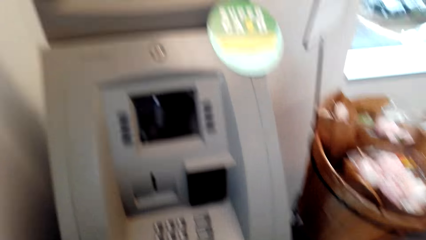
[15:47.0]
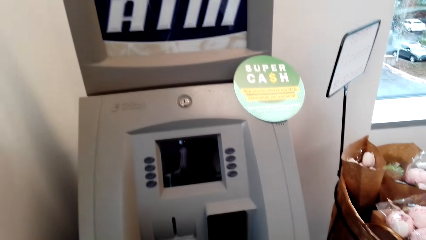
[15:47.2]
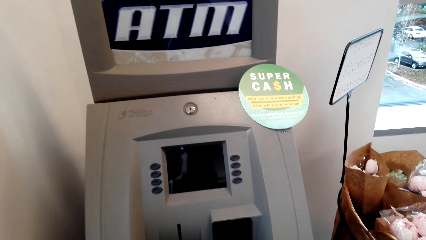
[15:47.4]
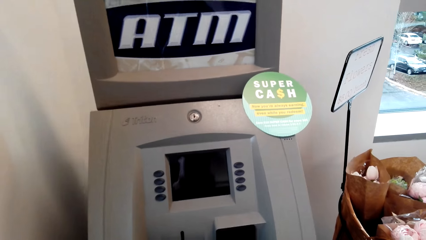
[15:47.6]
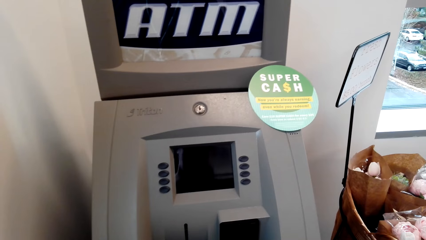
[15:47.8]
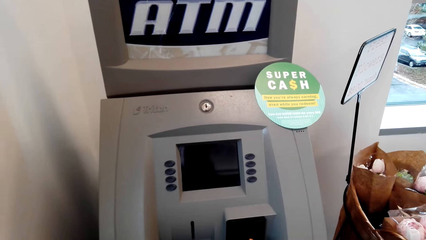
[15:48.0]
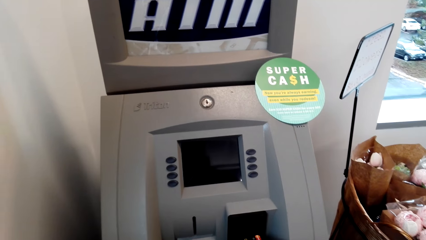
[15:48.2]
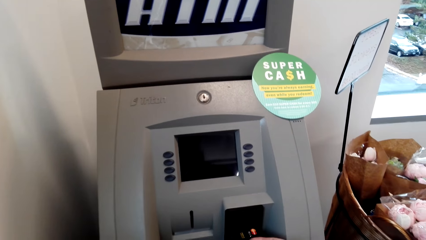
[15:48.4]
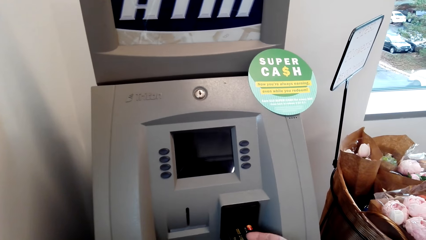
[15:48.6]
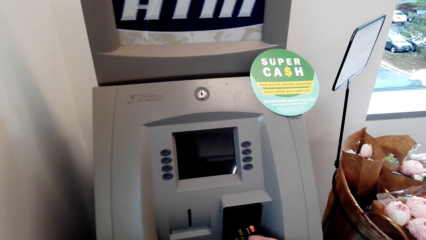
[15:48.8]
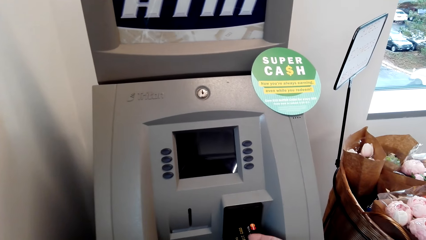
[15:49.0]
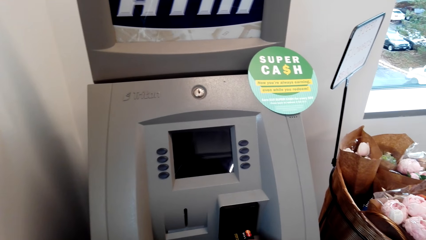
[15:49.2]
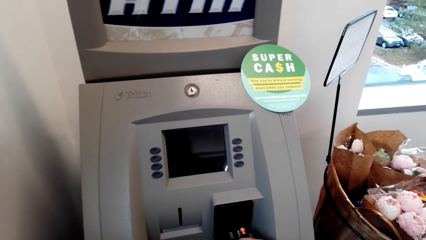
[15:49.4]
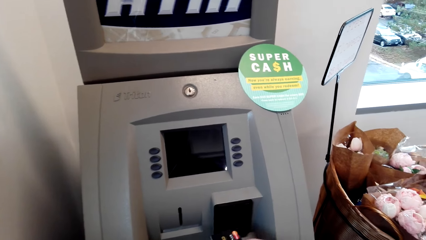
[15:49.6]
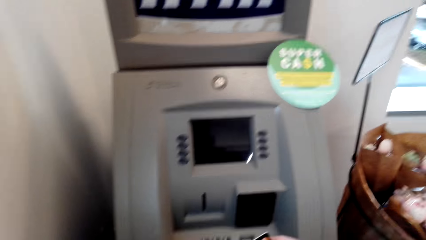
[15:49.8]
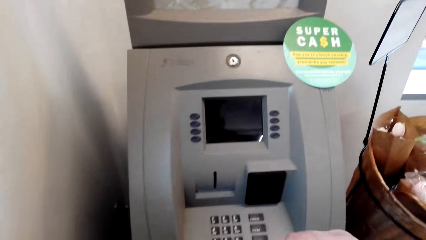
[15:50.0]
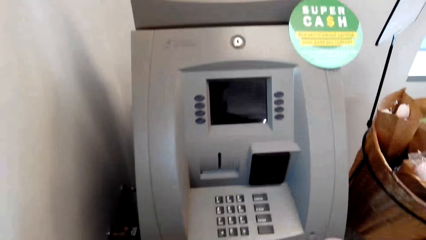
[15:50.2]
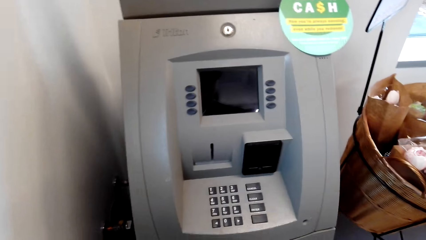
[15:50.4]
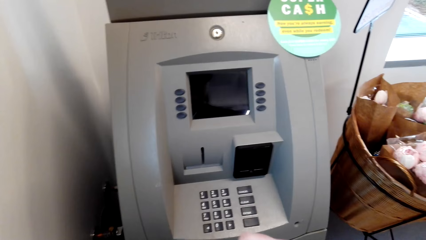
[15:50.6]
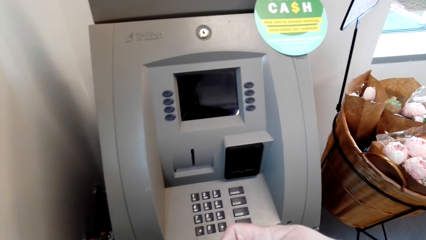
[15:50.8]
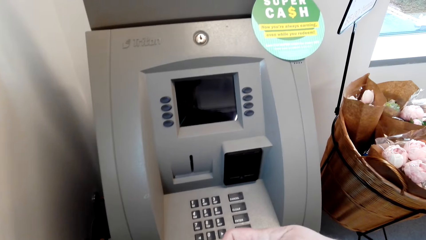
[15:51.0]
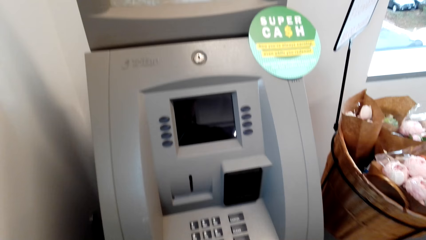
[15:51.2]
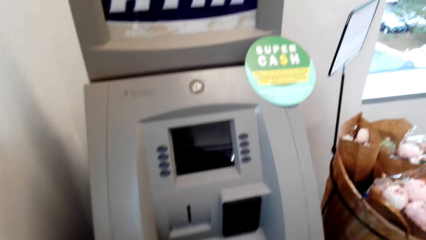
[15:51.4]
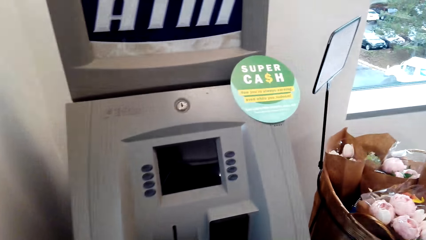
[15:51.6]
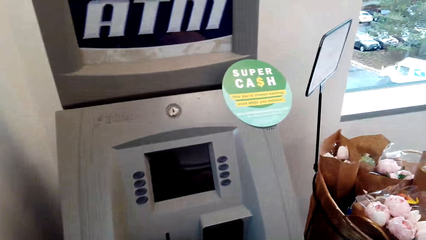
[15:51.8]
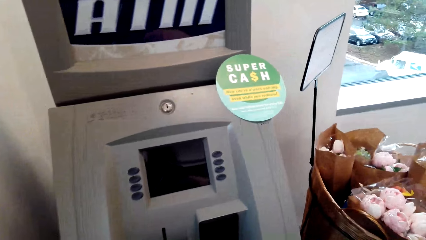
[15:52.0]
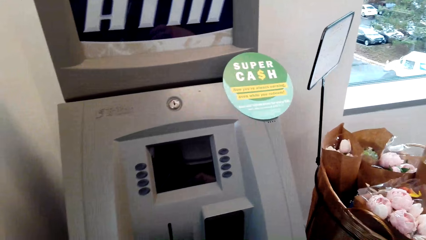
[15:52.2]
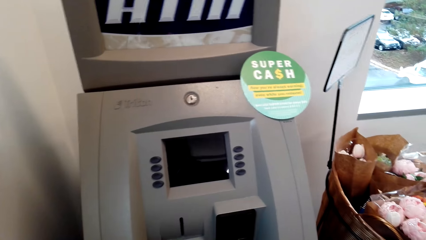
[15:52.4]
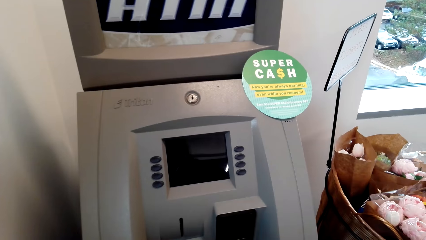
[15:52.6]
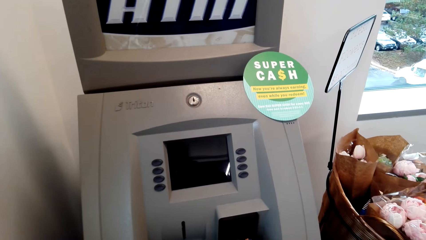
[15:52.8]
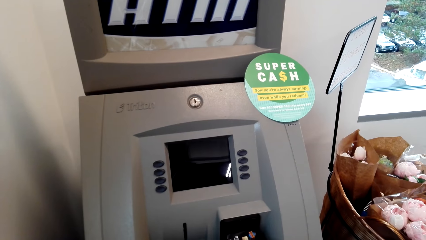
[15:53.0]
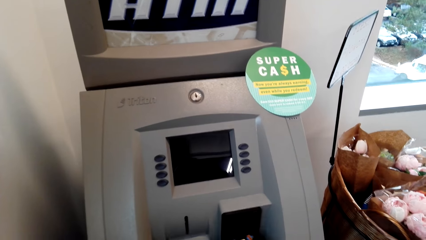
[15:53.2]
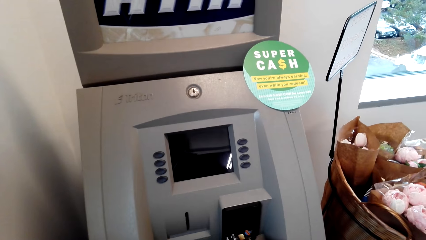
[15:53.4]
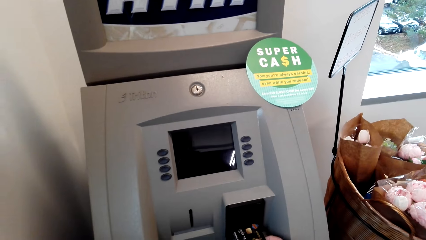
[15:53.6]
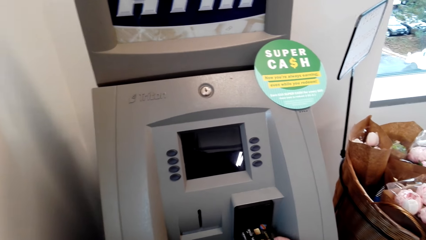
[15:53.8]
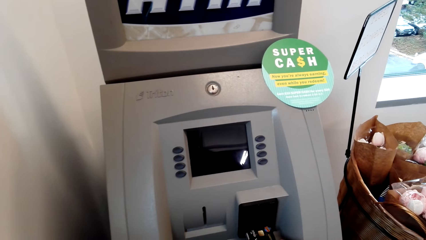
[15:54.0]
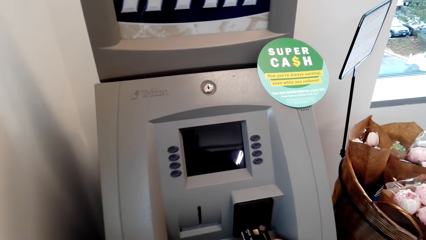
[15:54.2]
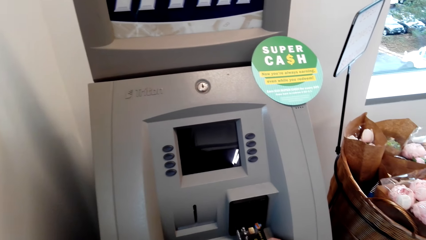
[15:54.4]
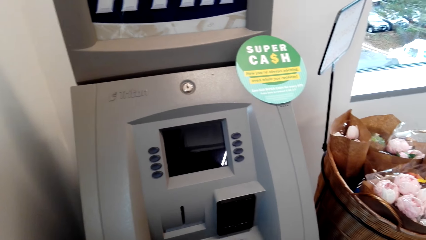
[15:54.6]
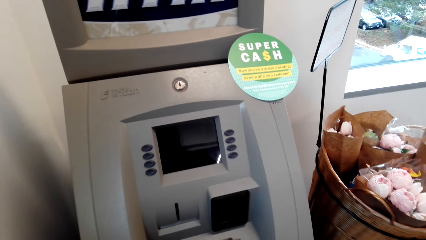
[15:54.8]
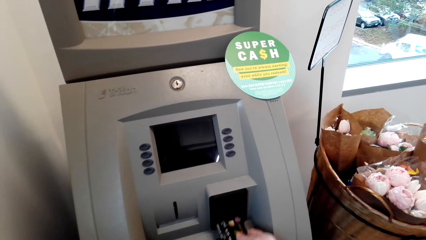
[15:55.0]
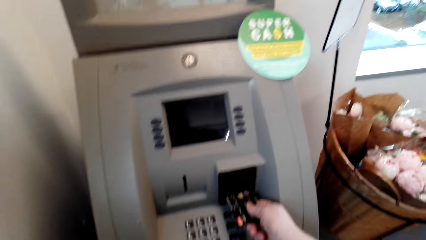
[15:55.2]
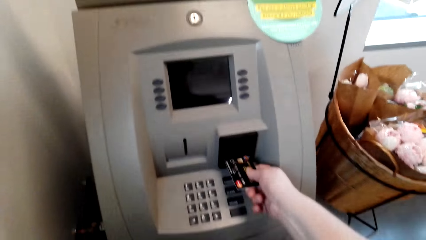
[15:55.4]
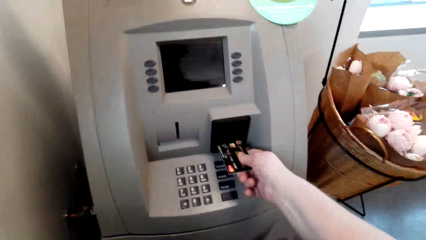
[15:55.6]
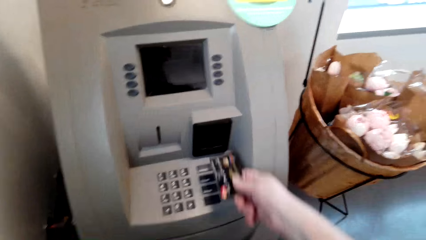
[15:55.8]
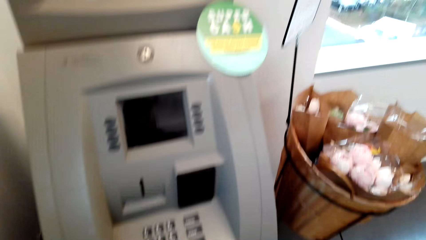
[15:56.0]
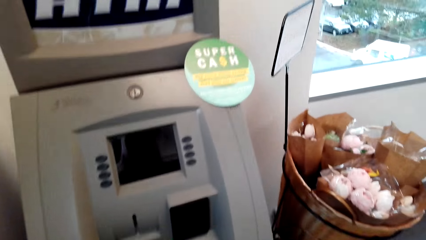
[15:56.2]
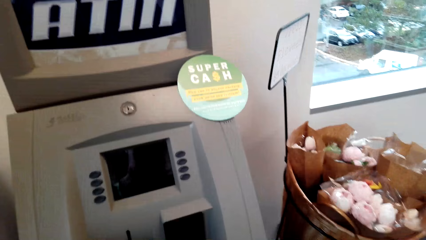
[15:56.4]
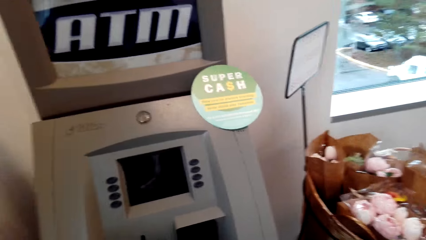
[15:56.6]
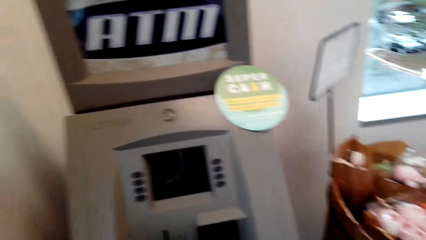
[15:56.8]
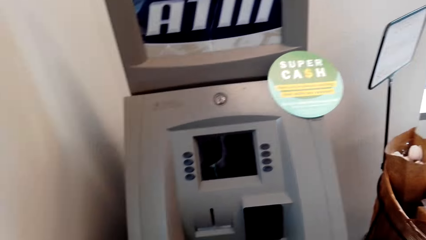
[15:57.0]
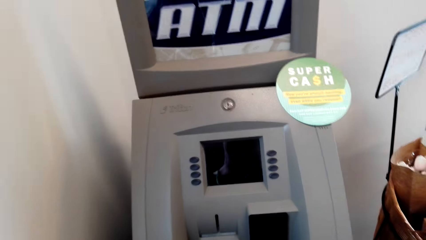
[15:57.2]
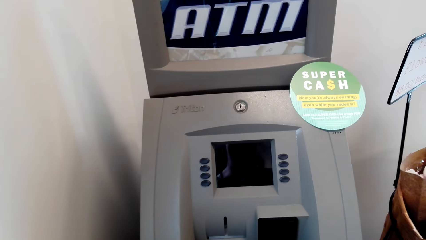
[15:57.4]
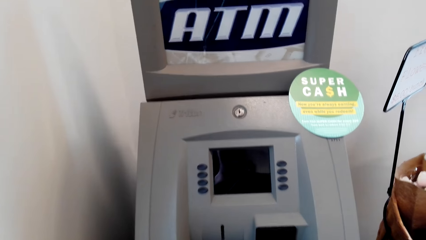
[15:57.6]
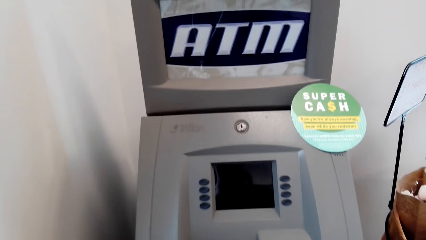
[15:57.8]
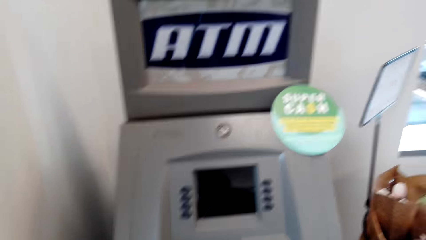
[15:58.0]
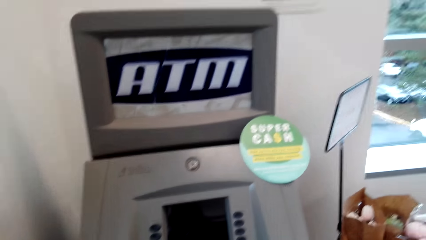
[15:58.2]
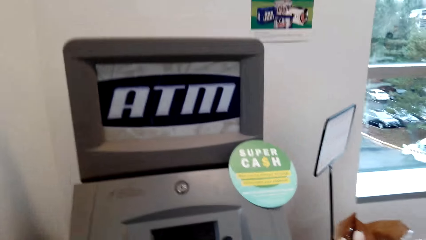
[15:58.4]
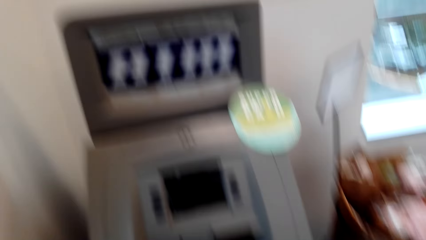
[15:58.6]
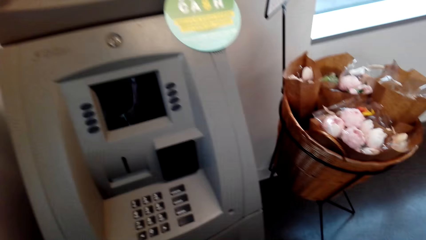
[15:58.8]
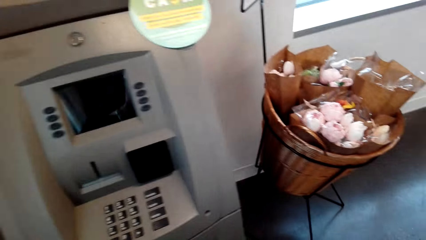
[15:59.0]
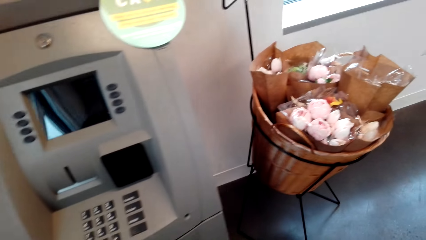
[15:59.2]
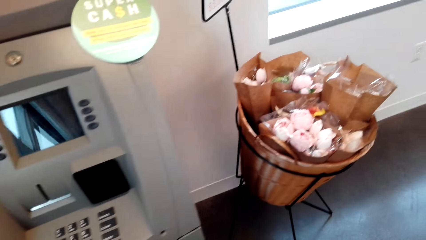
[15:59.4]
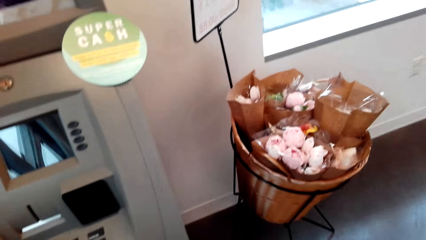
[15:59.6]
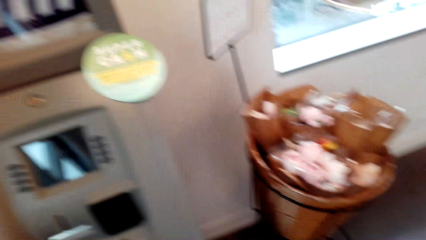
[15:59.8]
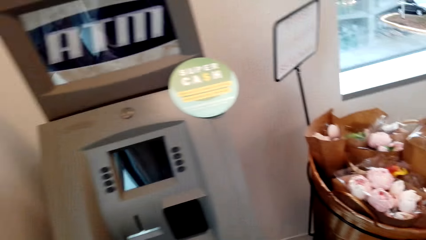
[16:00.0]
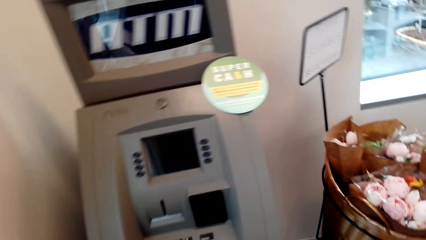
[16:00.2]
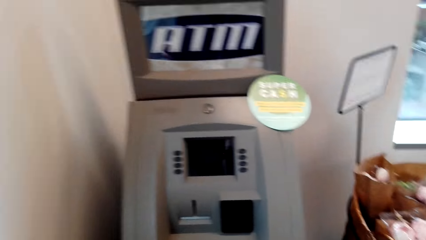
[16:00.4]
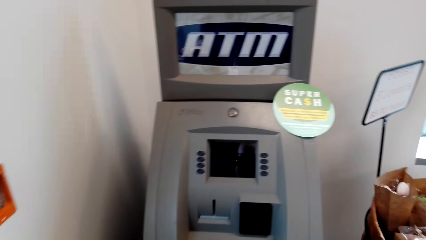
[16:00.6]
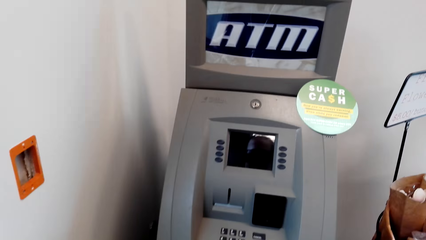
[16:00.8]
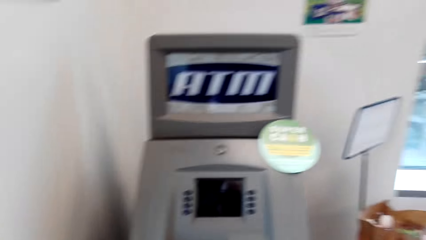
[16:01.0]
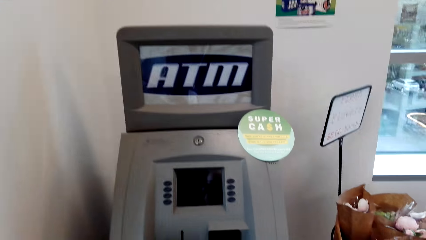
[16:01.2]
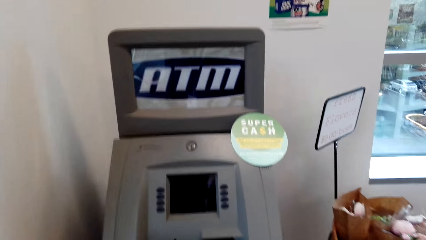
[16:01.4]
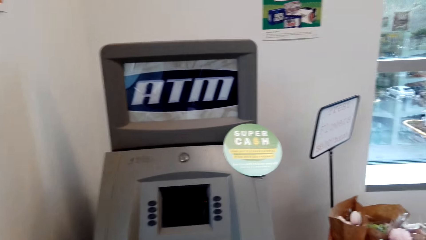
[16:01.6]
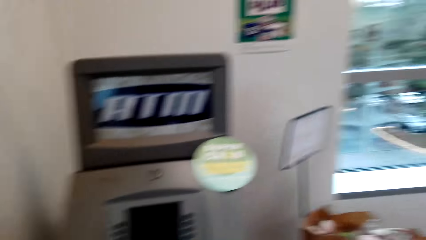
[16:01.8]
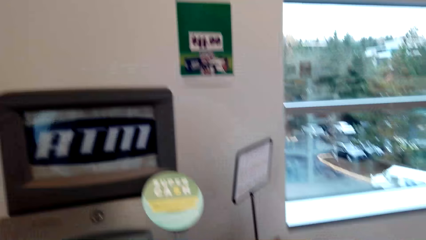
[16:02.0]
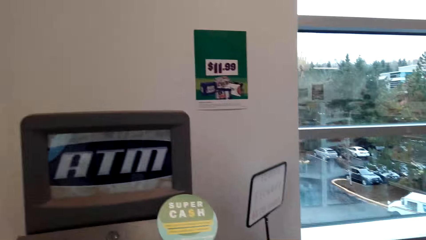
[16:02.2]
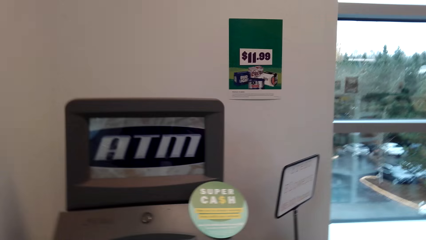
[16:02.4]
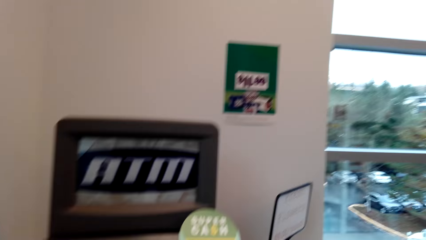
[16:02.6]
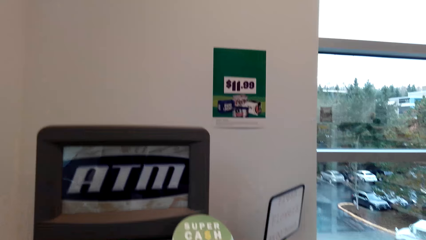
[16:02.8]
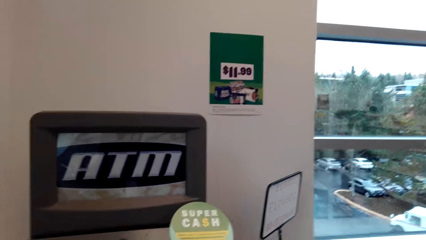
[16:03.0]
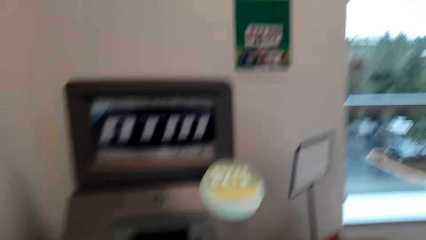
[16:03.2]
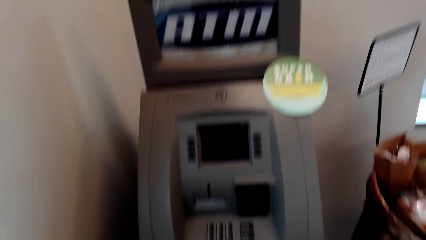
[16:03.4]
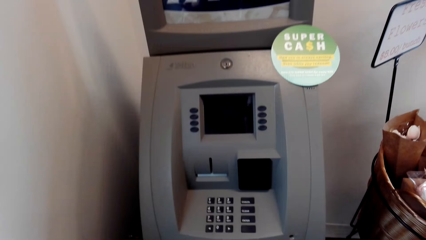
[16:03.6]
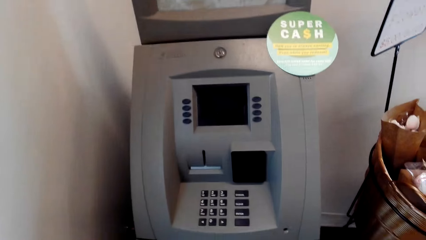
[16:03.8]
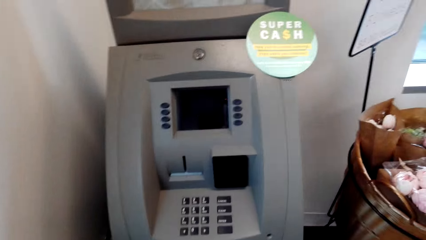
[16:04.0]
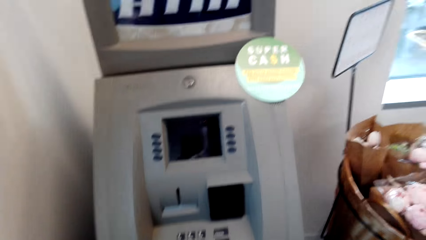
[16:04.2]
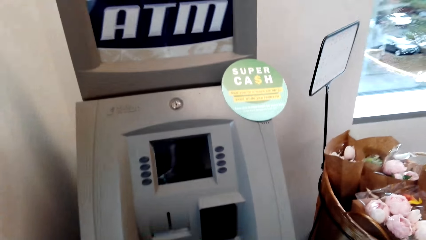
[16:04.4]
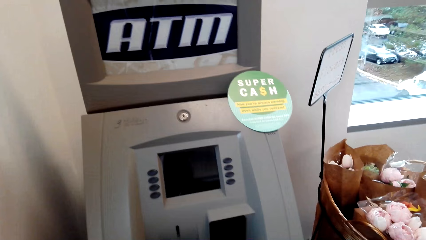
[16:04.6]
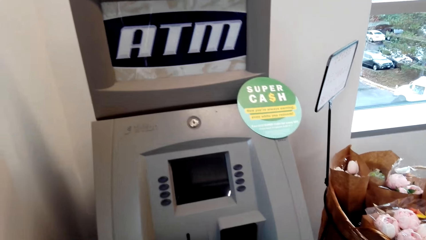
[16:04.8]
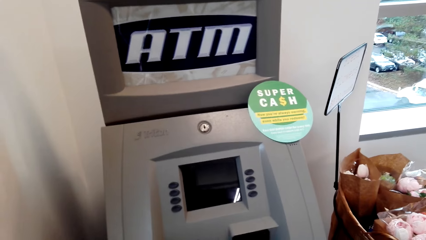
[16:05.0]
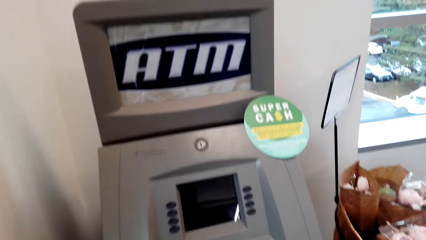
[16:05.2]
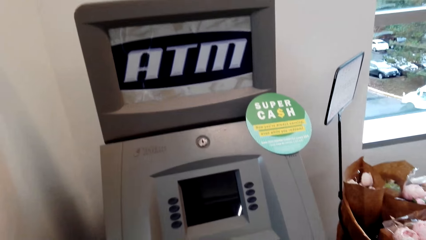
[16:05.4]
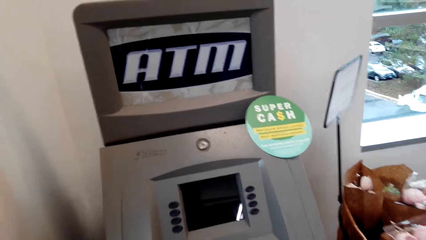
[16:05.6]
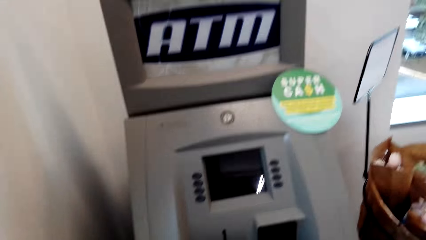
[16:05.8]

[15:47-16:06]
The camera wearer looks at the ATM machine. They hold the credit card with the right hand. They use the ATM machine. They speak to a woman. The woman speaks to the camera wearer. The camera wearer stares at the ATM machine. They speak to another woman.
